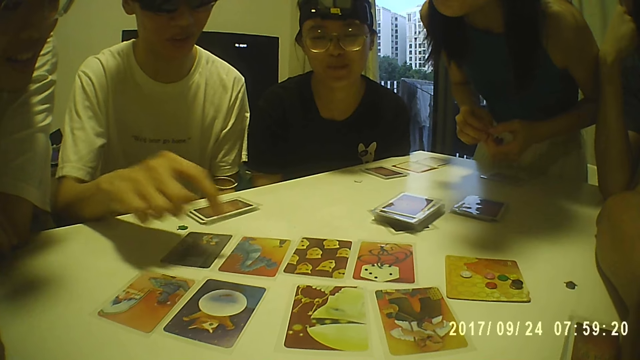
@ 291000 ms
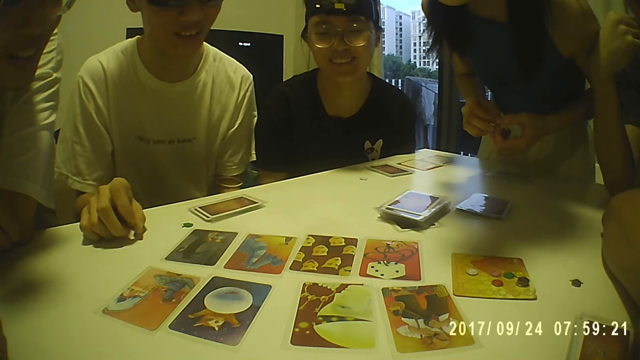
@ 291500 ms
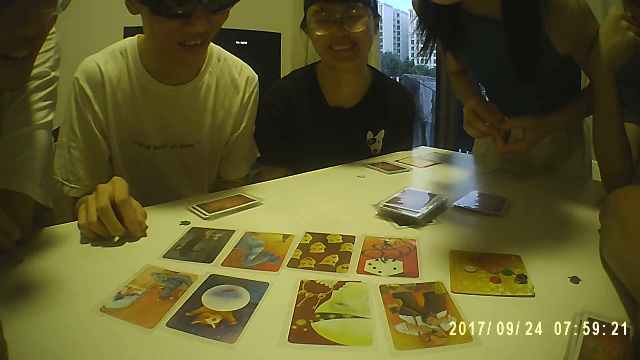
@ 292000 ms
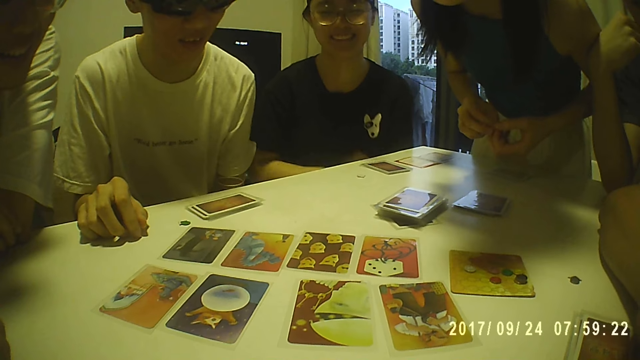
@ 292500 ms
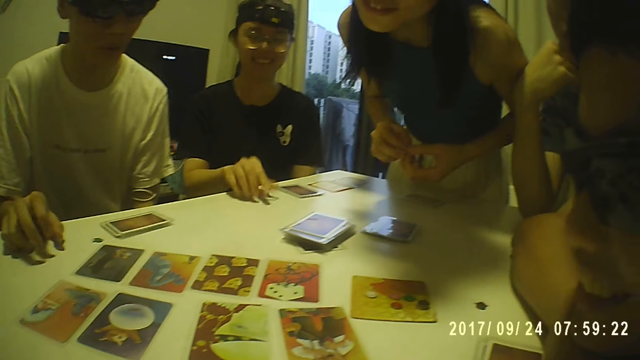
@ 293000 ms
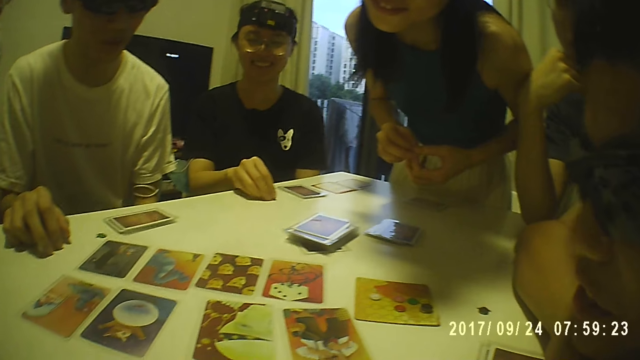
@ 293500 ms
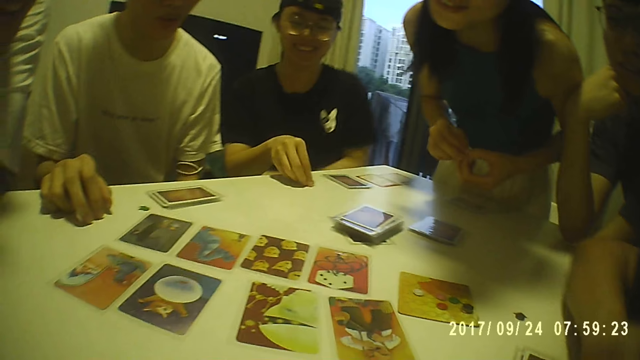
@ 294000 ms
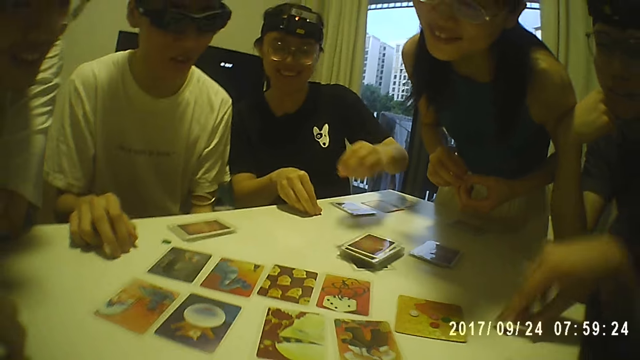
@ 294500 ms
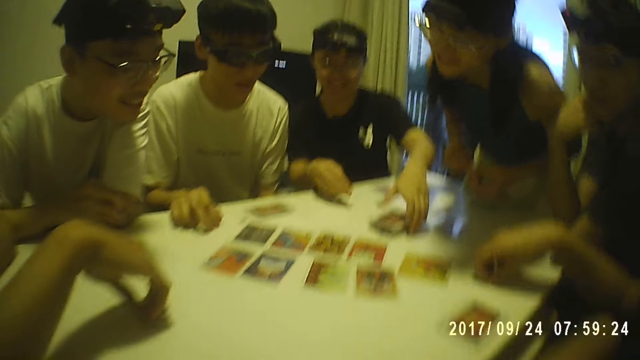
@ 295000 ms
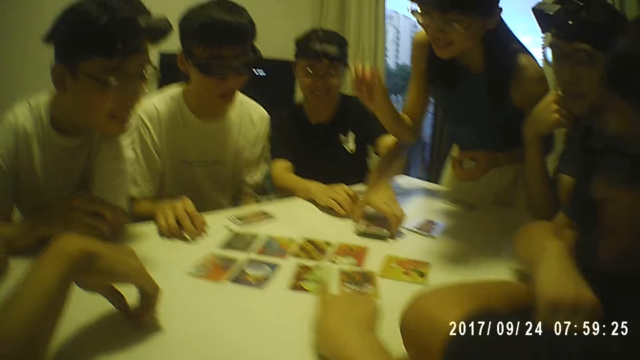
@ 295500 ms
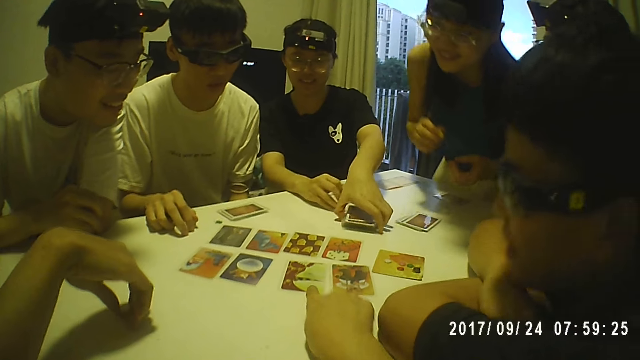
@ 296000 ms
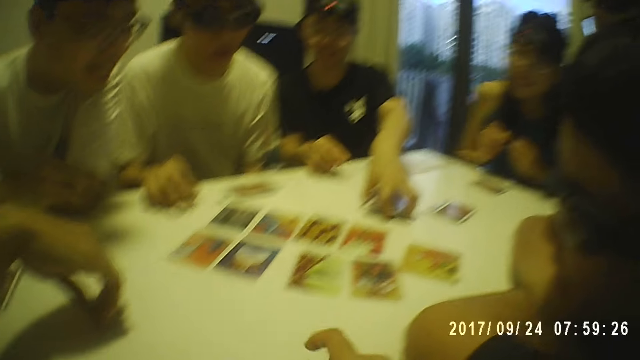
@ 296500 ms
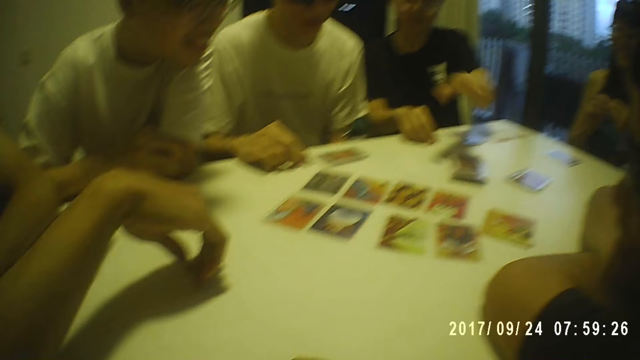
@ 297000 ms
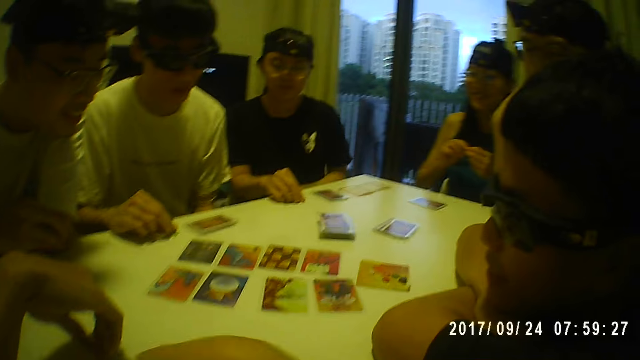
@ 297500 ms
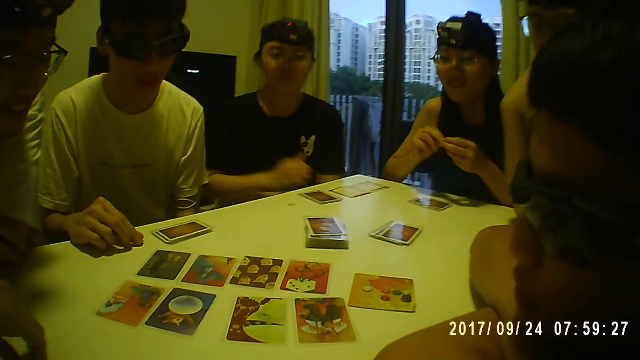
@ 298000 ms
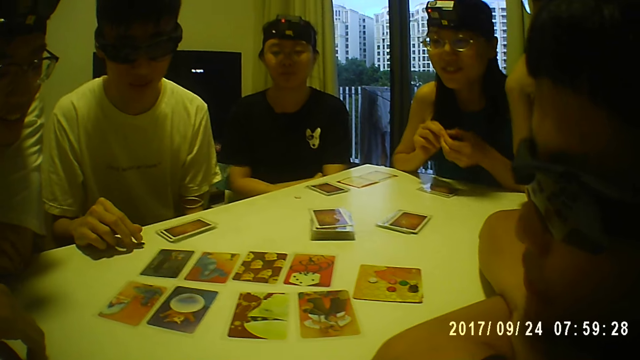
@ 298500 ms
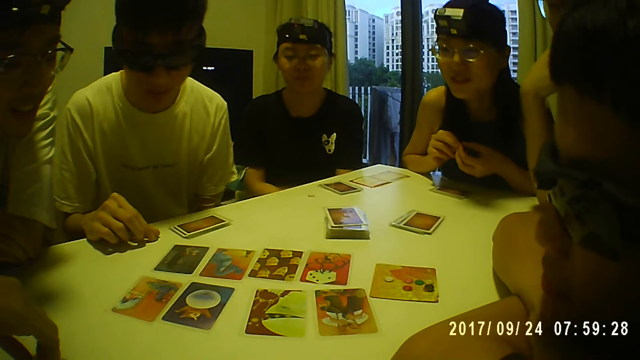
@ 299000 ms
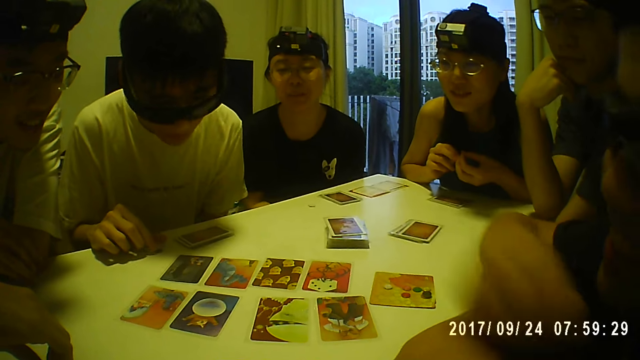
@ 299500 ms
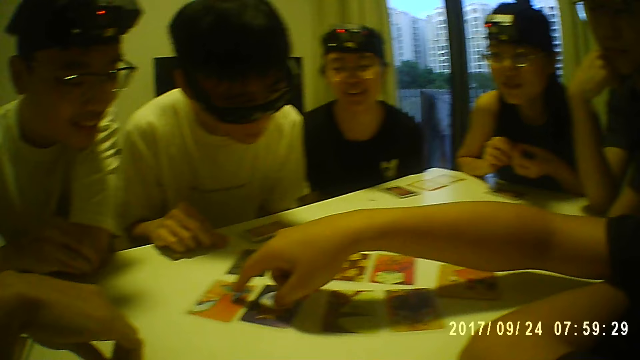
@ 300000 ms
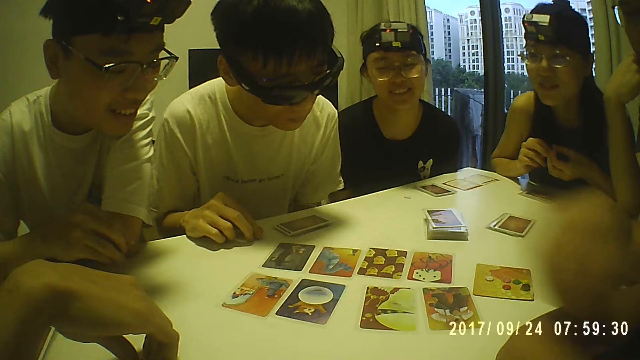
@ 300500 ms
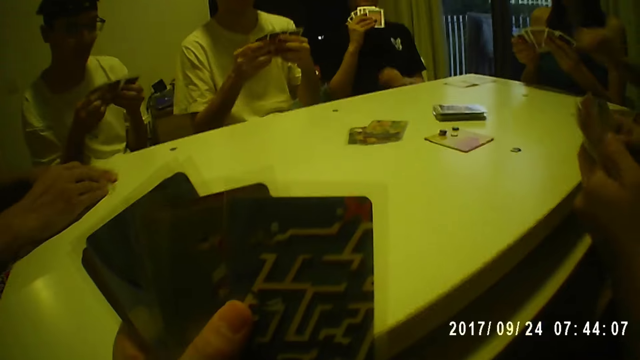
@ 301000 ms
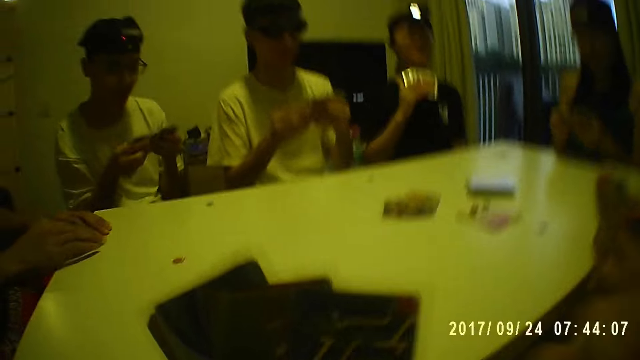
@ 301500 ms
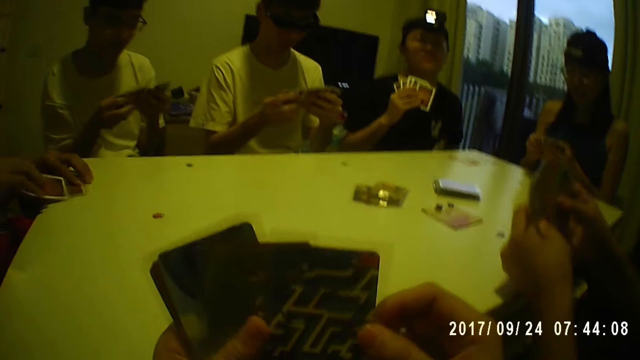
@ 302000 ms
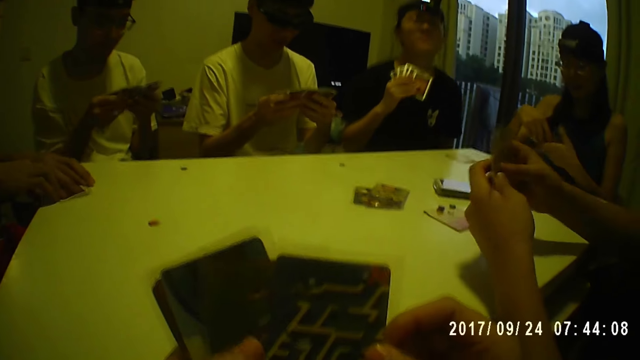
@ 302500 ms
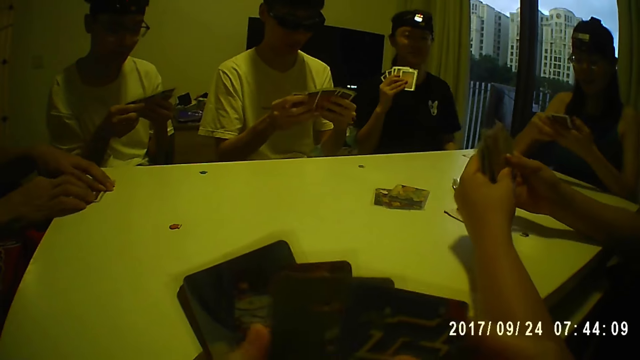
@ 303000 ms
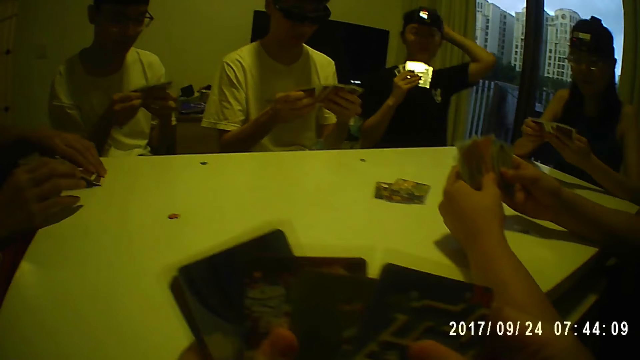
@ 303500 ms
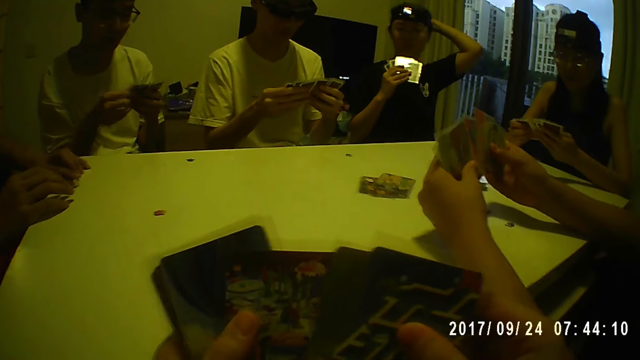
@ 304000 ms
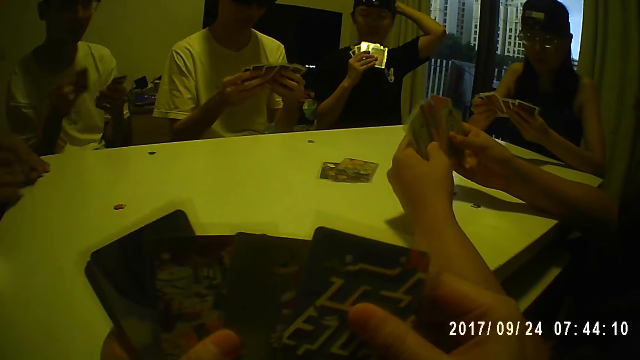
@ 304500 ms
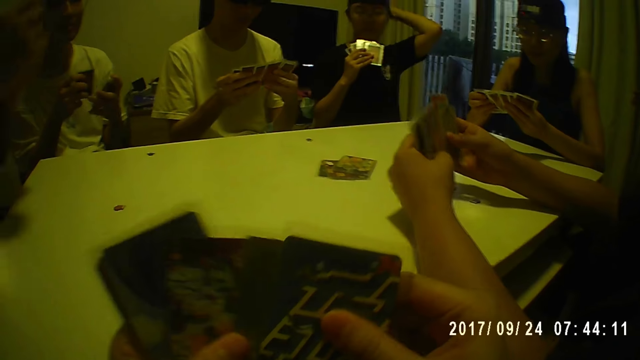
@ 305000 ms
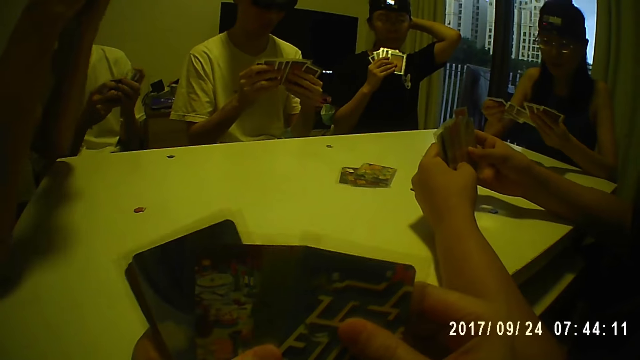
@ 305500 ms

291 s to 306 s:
A person touches the card. A man arranges the cards on the table. Another person holds the cards. Another person points at the card. Another man touches a card on the table. The camera wearer shuffles the card in his hands. He holds the cards. Another person holds the cards. The second person holds the cards.

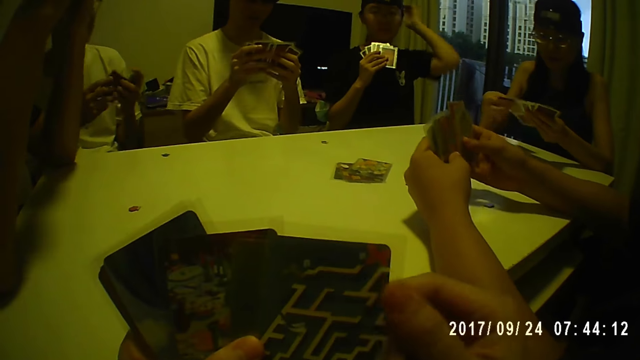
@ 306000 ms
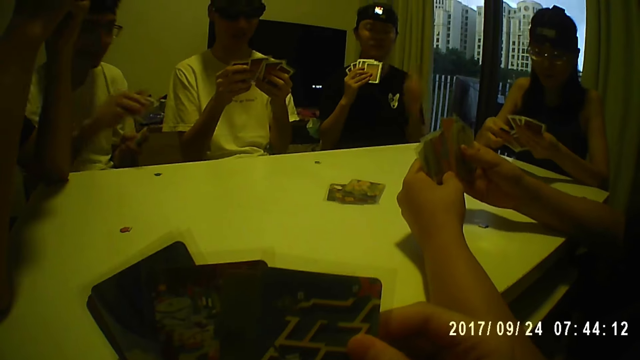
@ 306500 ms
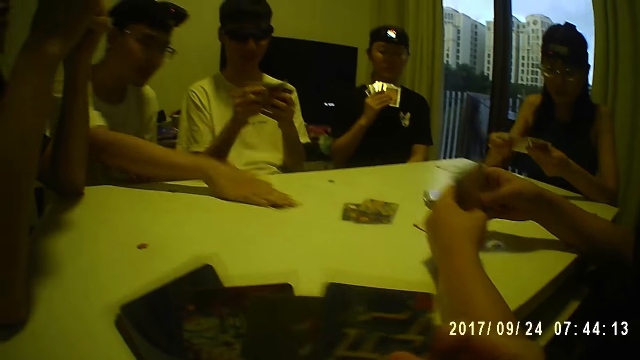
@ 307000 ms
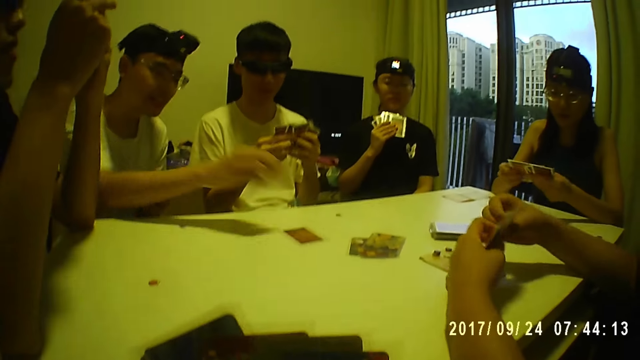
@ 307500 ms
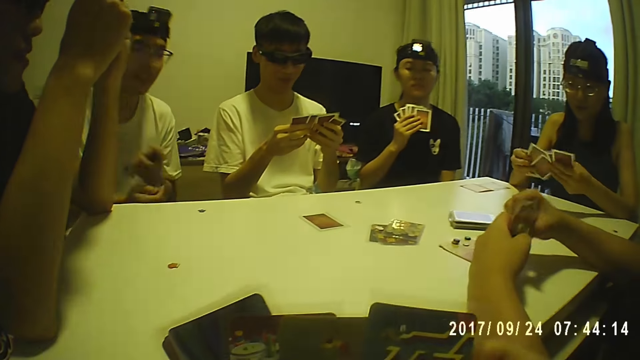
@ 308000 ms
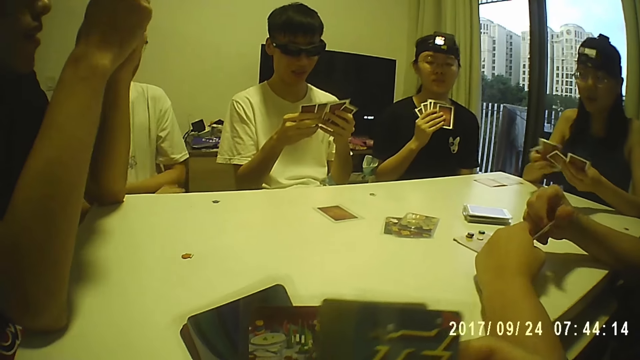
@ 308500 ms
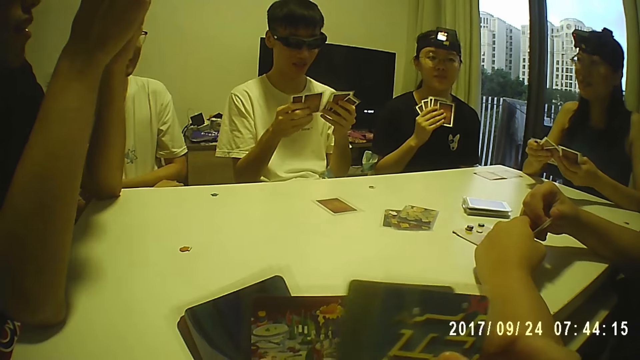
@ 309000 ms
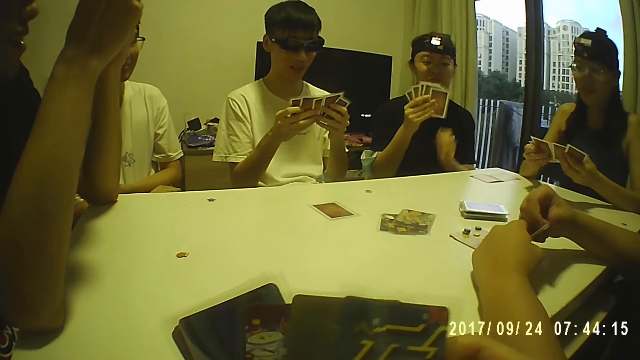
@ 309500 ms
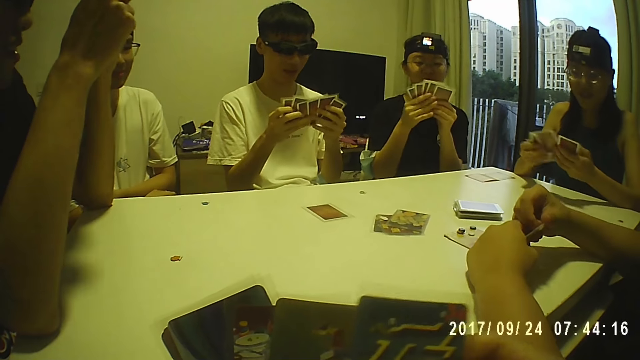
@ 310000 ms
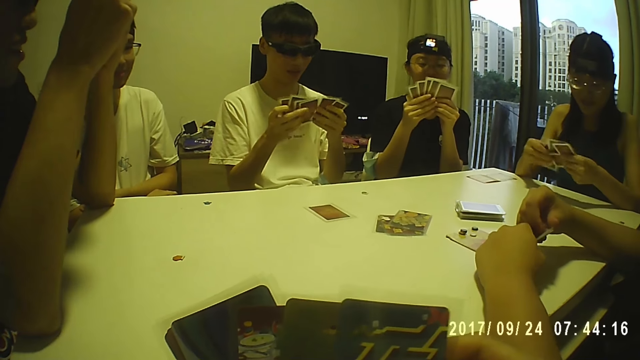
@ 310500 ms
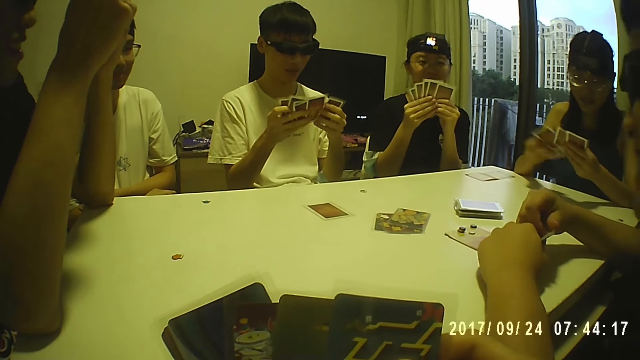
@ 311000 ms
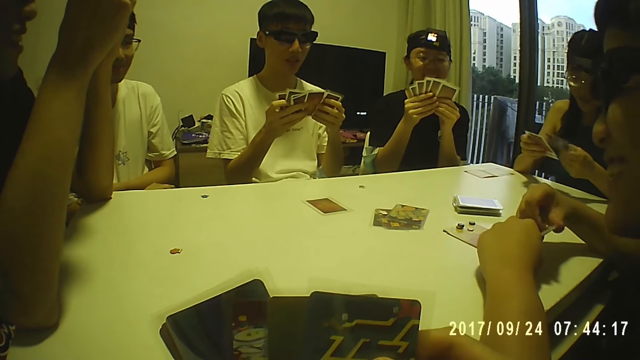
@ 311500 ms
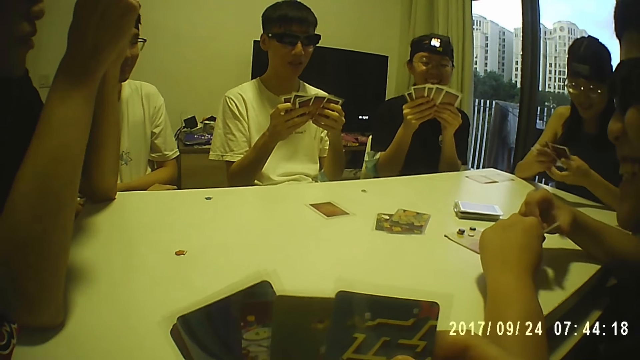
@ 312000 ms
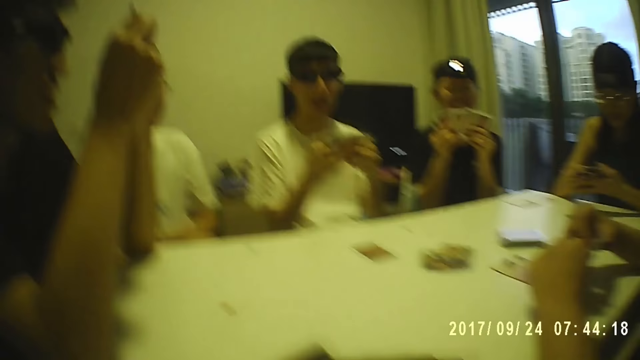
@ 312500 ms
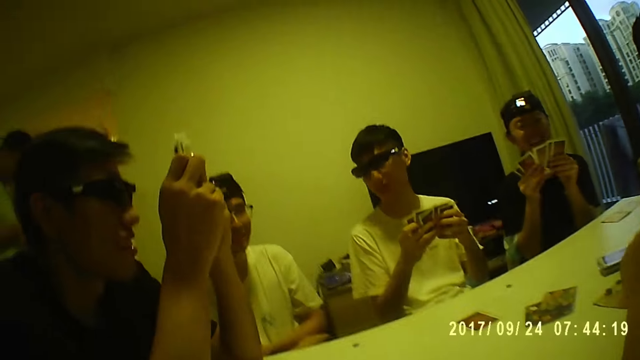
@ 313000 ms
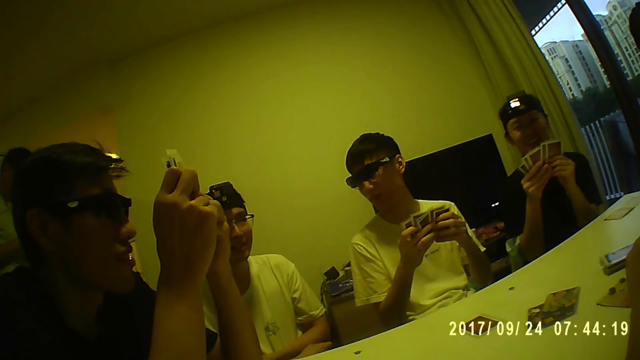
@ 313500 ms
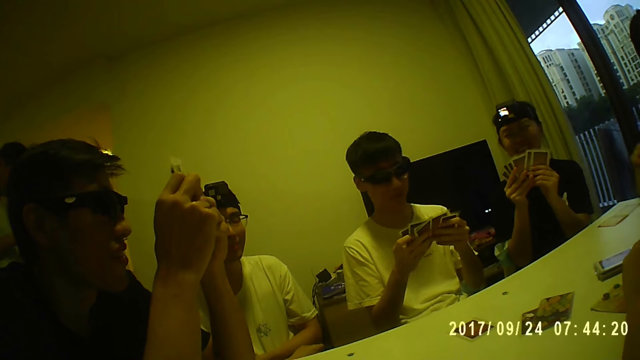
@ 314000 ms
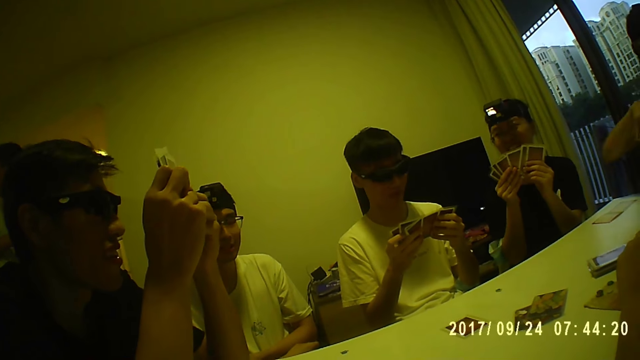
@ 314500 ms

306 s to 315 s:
A man drops a card on the table.
